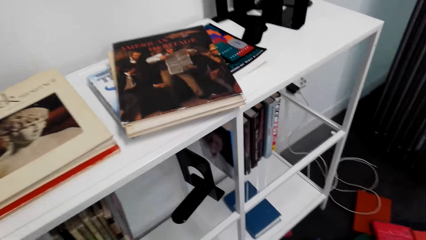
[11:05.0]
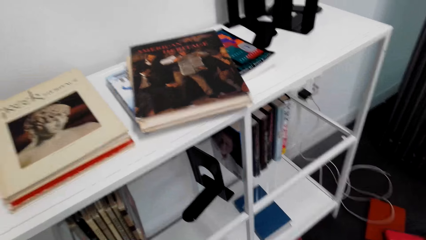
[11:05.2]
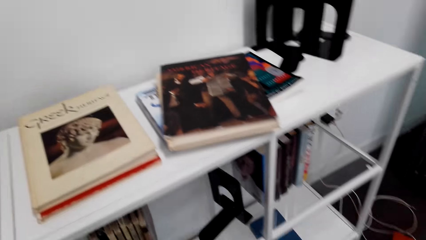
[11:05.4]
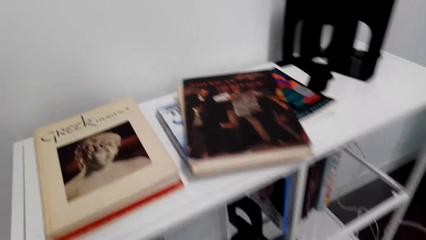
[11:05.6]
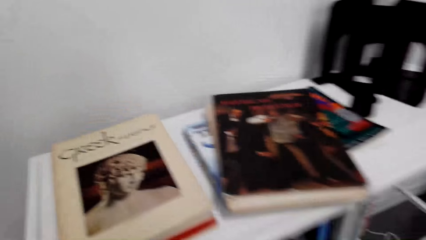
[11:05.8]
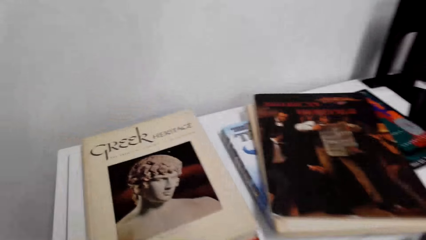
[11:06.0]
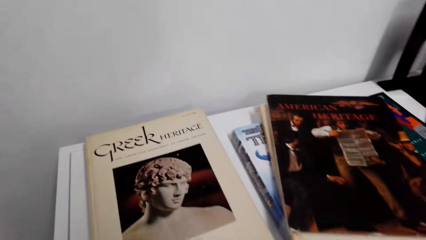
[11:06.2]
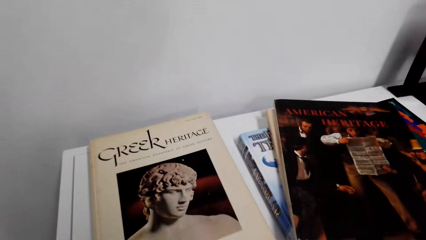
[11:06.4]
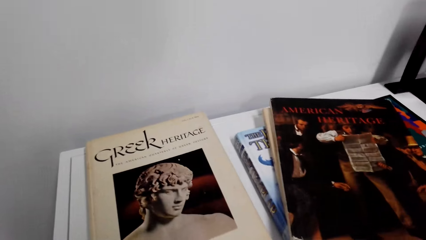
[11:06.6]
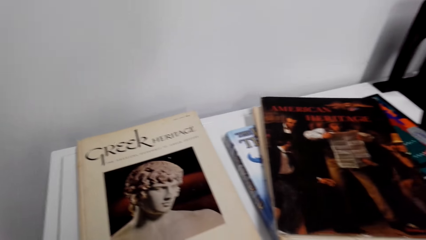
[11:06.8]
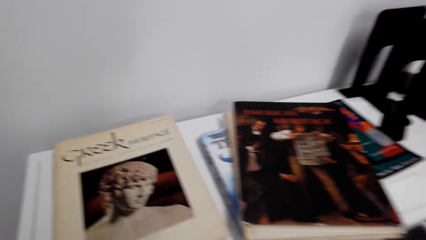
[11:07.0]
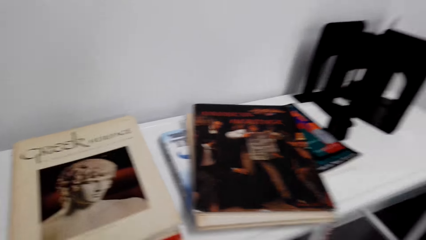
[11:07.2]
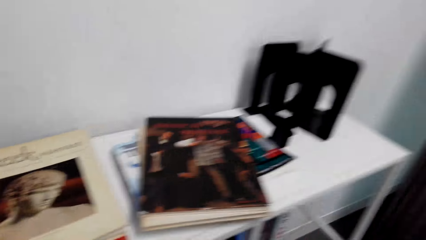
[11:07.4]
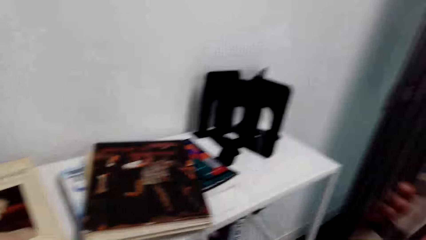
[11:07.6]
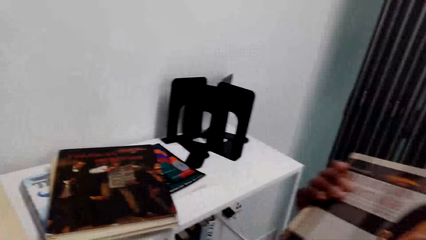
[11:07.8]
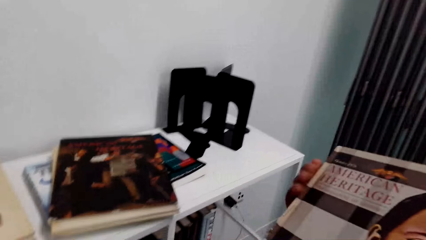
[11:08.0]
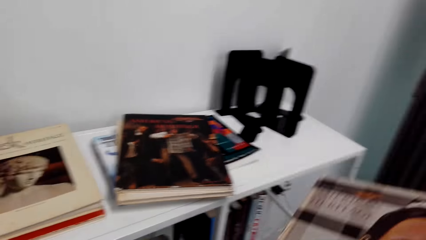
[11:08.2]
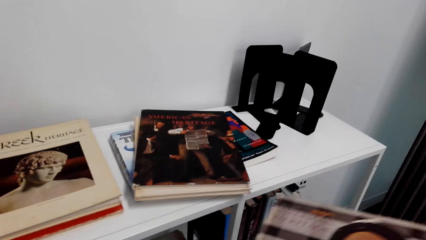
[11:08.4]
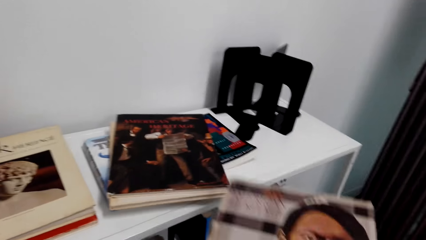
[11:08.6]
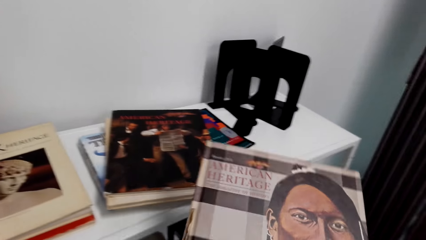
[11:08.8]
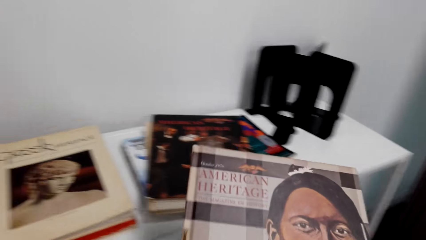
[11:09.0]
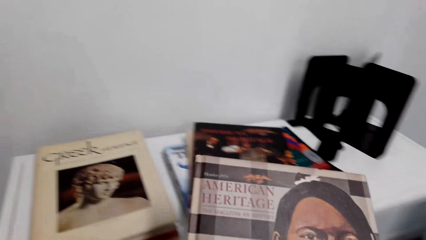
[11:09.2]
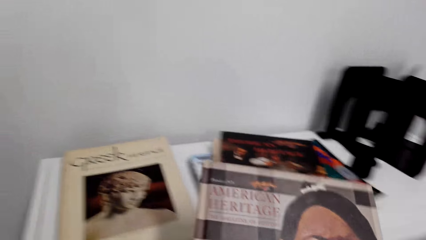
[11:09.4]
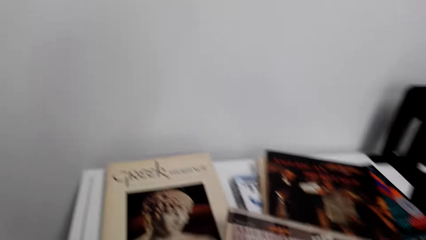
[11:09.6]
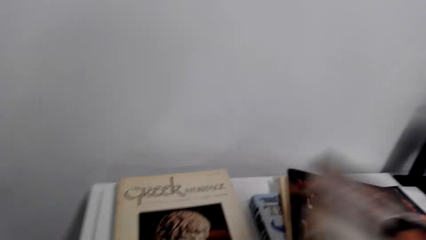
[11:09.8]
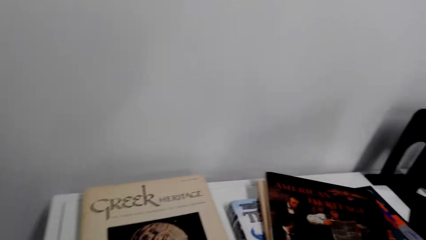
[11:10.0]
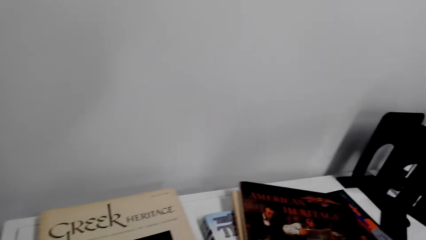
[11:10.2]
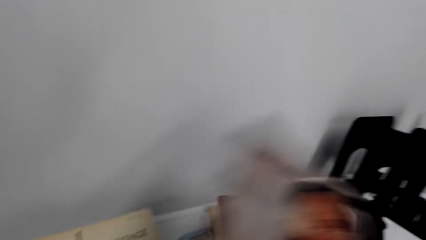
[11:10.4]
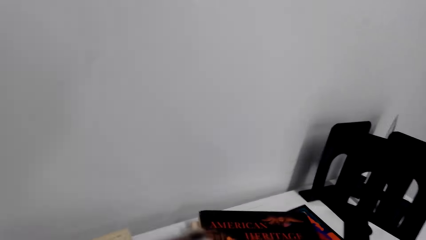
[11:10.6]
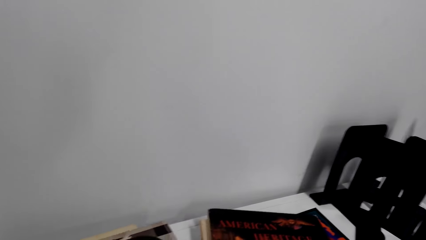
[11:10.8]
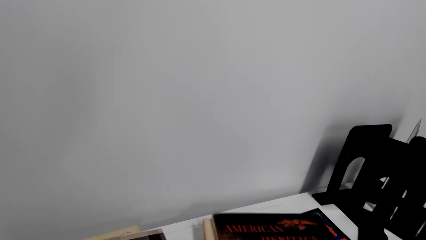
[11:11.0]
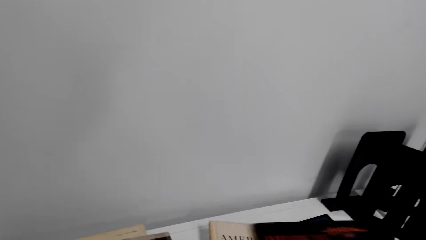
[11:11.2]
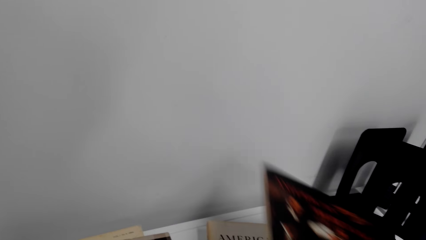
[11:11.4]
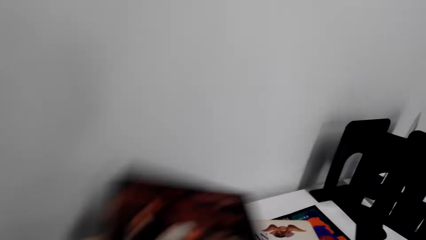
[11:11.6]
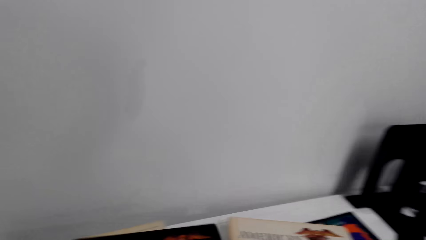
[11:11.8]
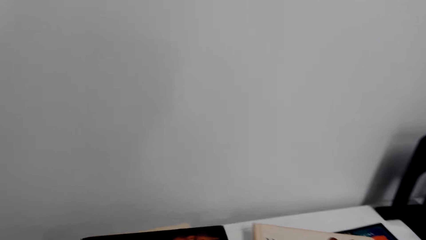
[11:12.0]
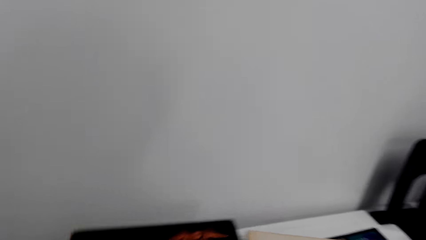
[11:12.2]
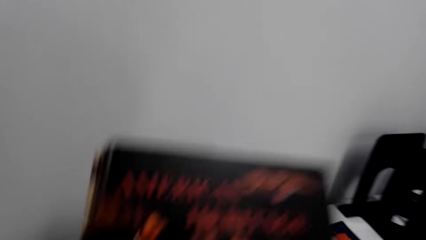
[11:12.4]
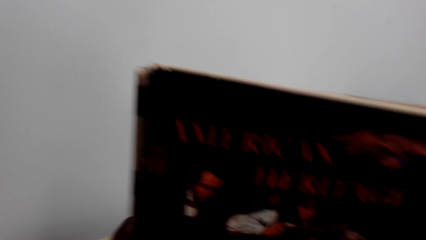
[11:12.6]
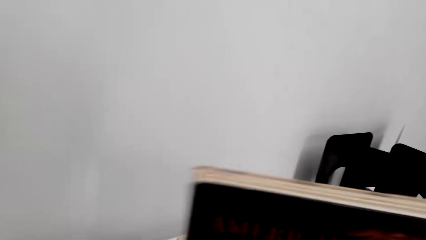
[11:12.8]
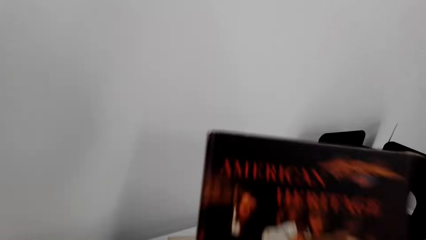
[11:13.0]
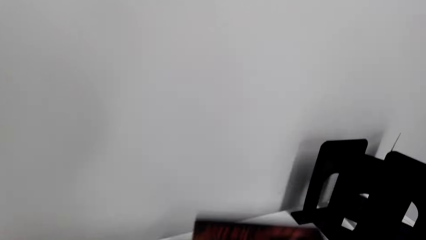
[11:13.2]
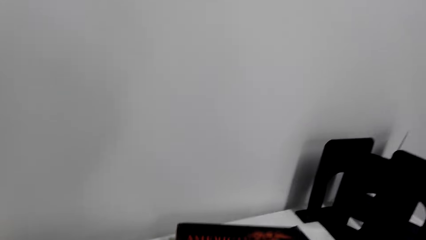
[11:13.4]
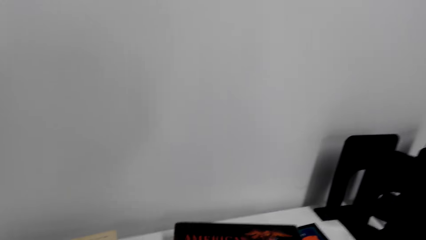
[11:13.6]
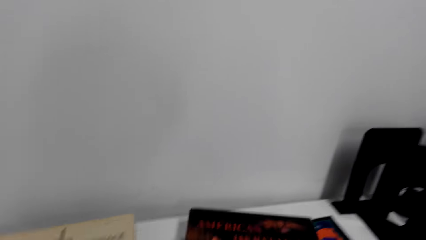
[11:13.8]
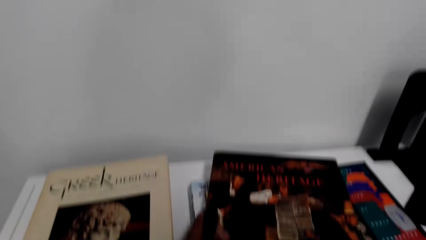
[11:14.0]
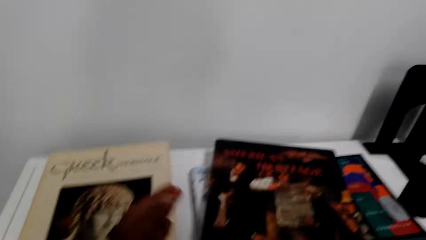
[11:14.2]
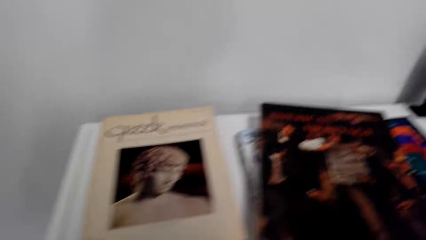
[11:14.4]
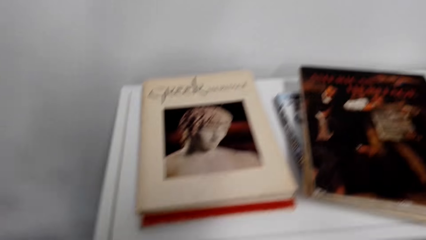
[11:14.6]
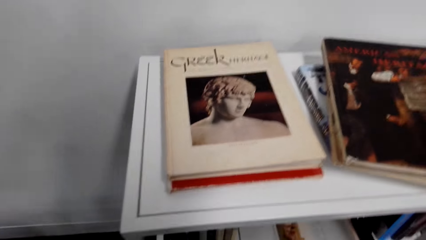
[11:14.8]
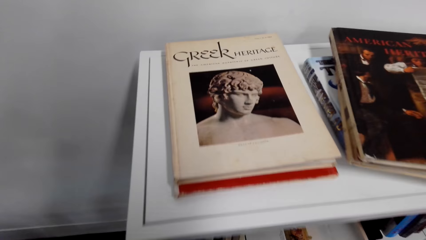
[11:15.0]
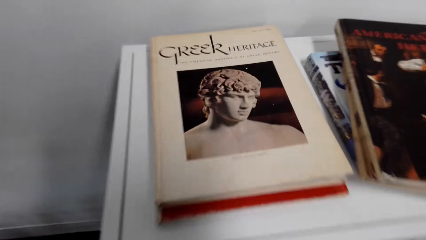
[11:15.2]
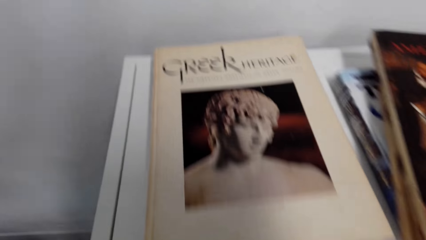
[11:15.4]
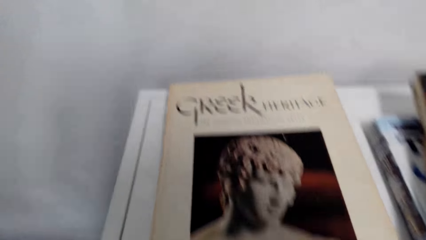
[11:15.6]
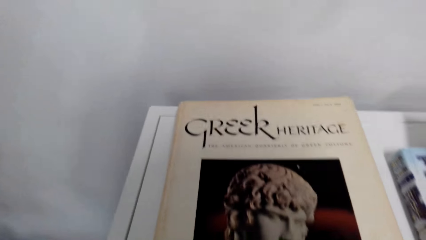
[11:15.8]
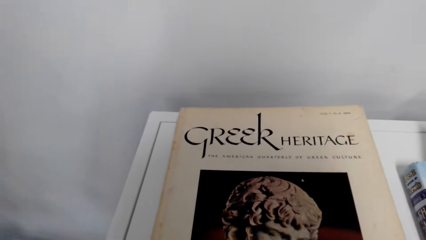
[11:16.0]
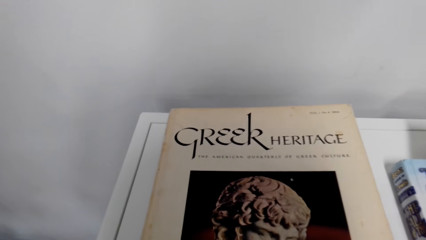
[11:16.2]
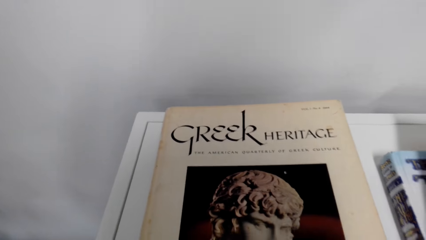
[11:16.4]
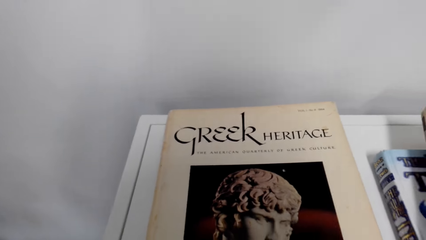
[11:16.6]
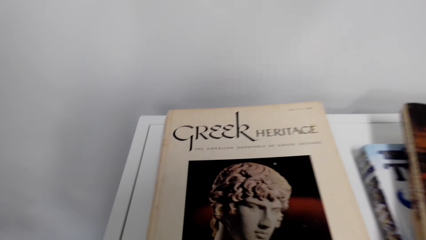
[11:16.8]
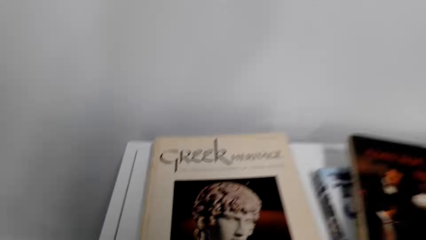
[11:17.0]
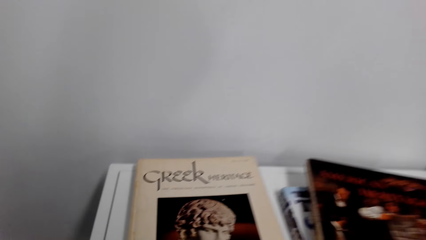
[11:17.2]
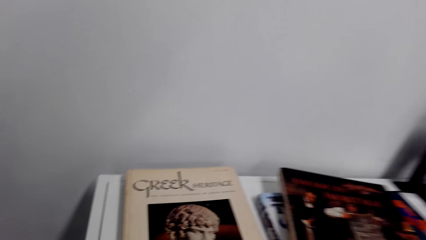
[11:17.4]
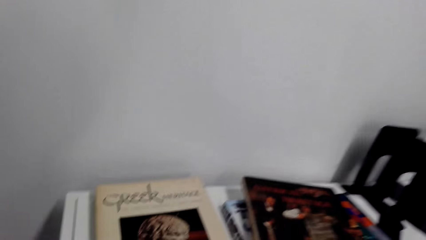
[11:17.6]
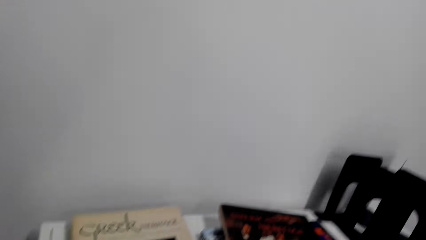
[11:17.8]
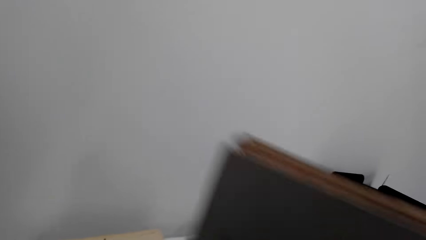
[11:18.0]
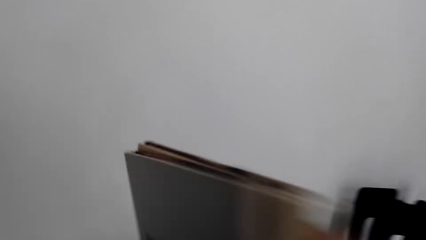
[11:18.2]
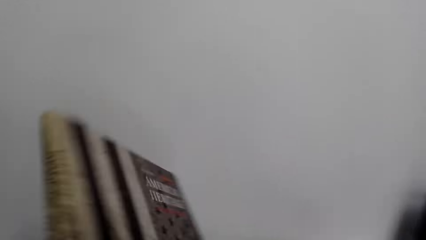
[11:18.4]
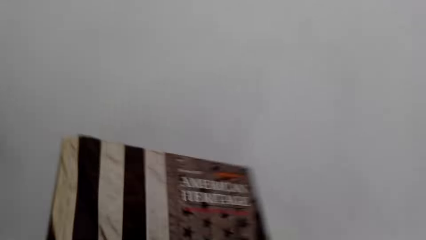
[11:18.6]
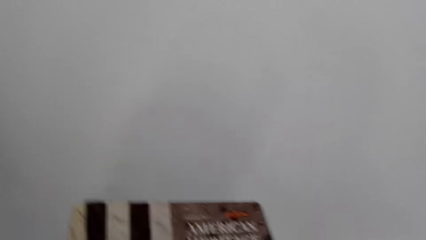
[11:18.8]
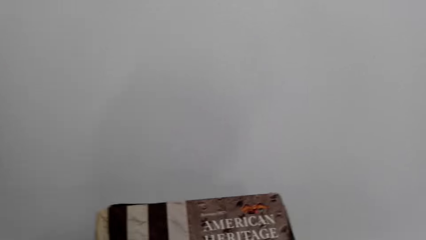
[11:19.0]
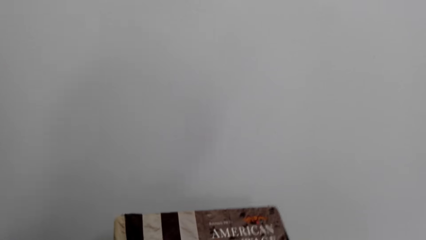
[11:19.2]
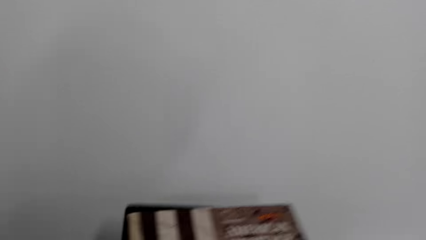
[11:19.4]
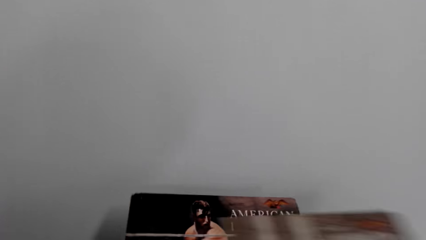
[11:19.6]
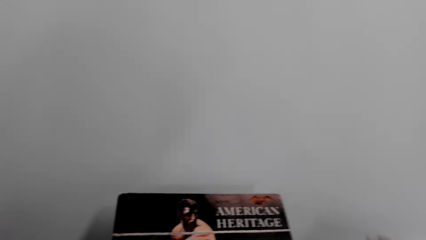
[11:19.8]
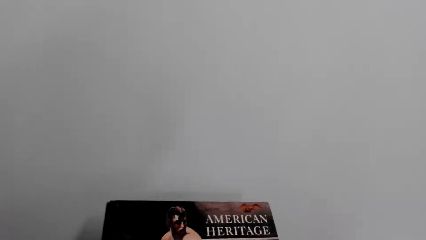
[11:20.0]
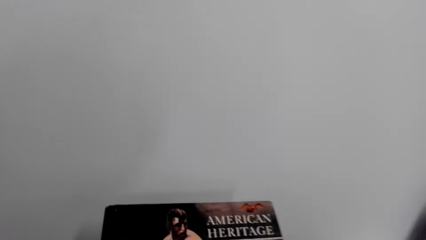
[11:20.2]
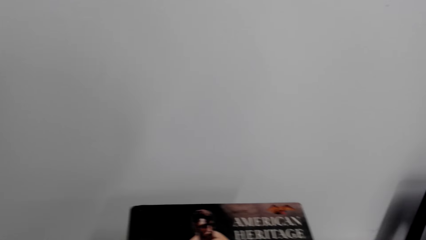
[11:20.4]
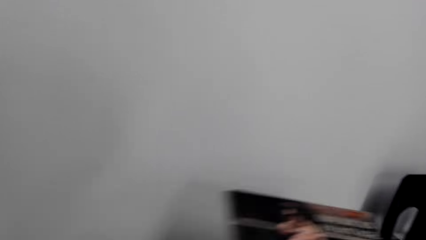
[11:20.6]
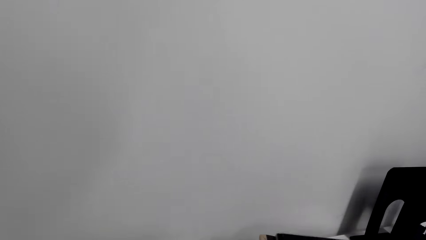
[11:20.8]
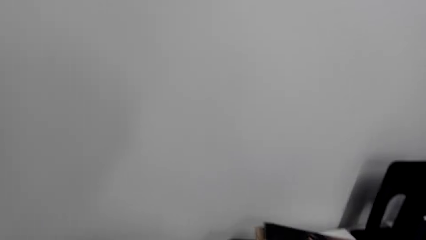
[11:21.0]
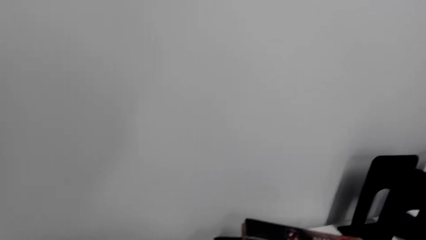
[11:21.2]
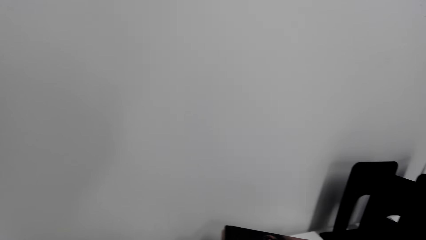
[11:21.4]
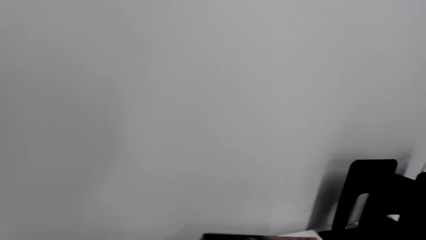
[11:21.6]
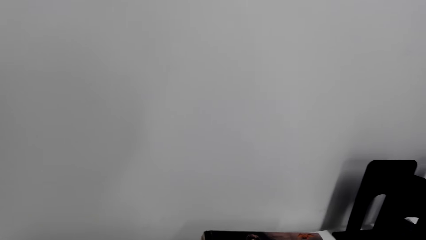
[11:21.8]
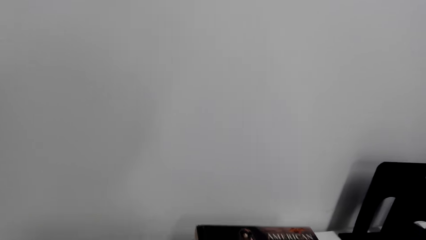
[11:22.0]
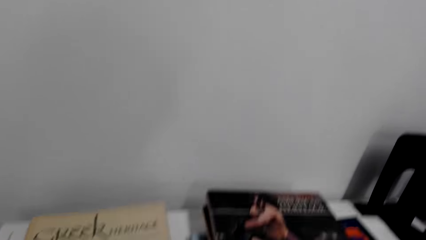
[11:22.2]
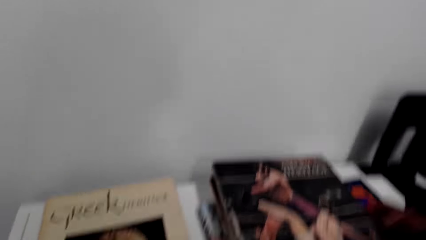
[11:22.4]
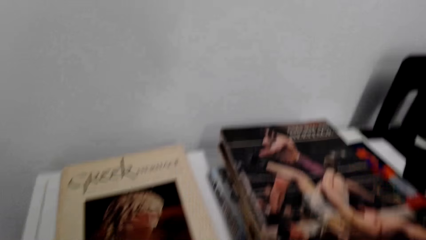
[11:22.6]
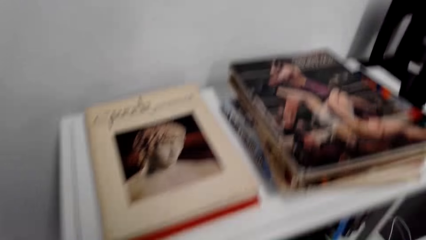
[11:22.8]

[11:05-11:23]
The camera wearer looks around the bookcase. They adjust a book. They pick up a book. They put the book on the bookcase. They adjust books on the bookcase. They put a book on a shelf. They hit a book on the shelf surface. They put a book on the shelf. They bend towards the bookcase. They adjust books on the bookcase. They pick up a book. They put the book on the shelf.
